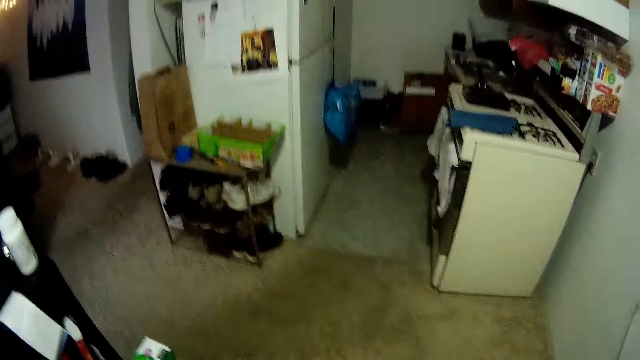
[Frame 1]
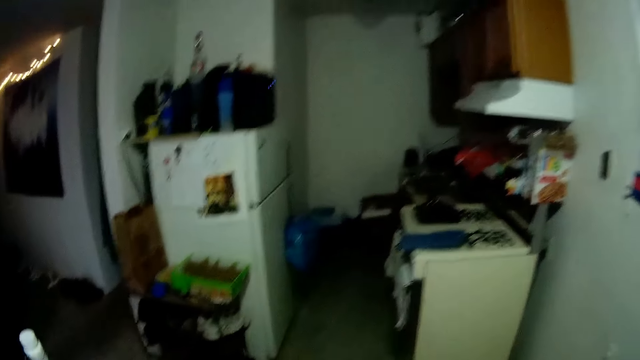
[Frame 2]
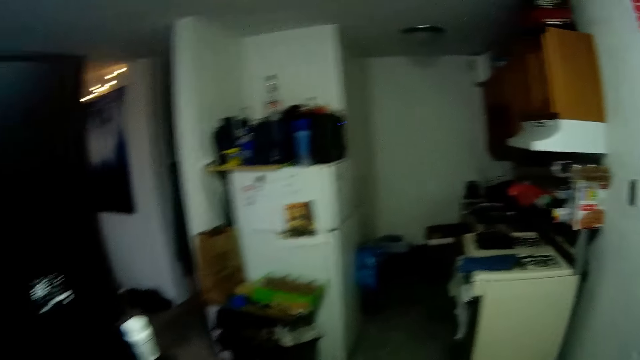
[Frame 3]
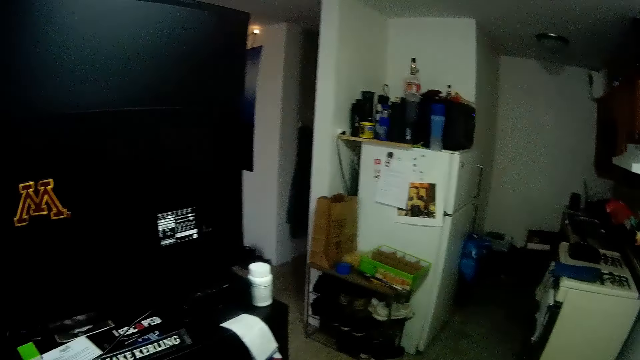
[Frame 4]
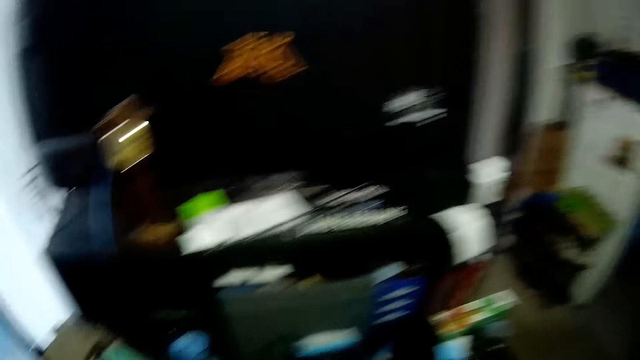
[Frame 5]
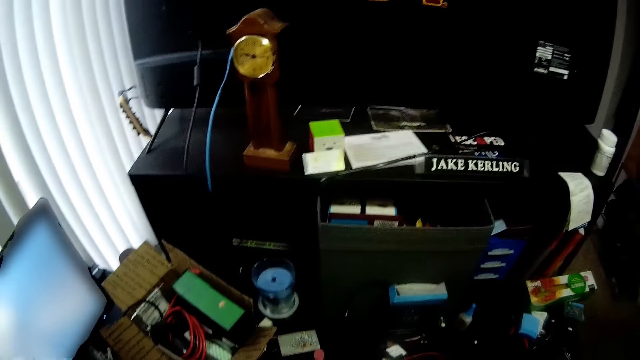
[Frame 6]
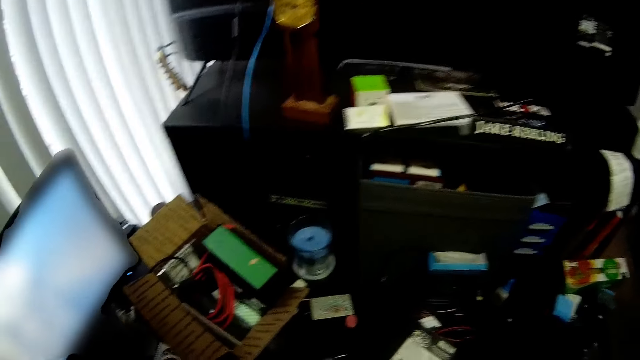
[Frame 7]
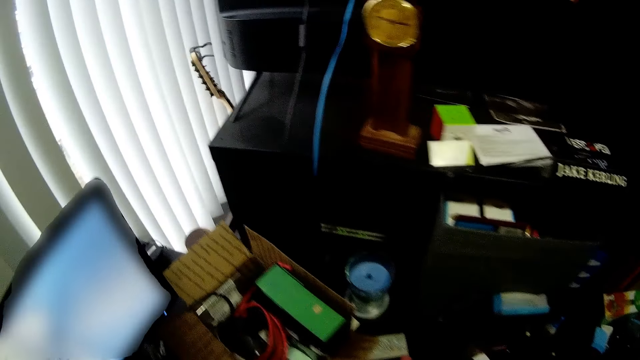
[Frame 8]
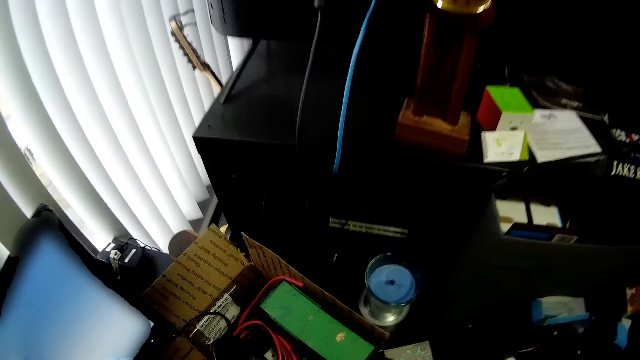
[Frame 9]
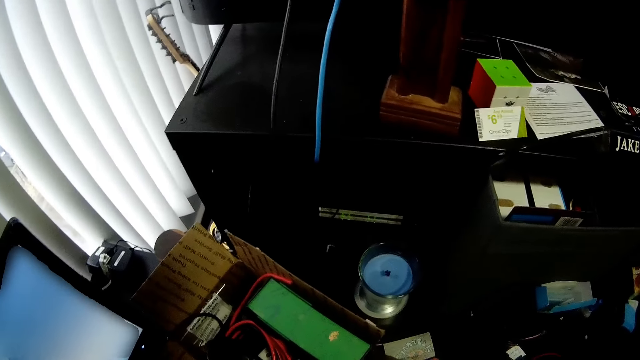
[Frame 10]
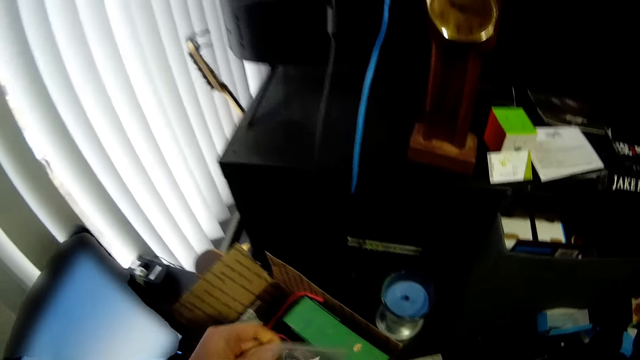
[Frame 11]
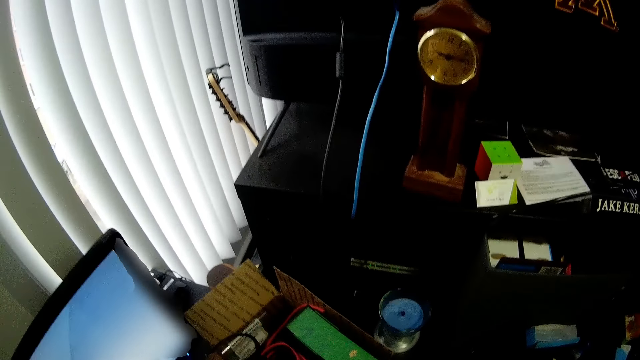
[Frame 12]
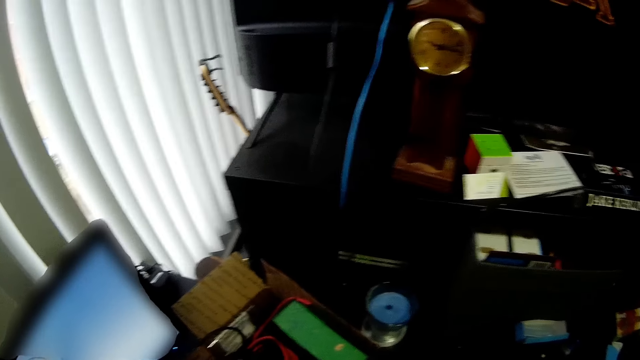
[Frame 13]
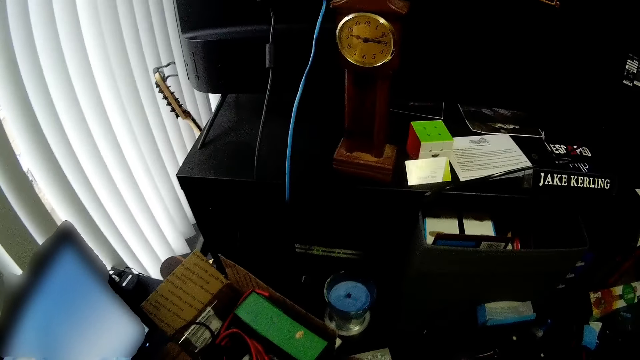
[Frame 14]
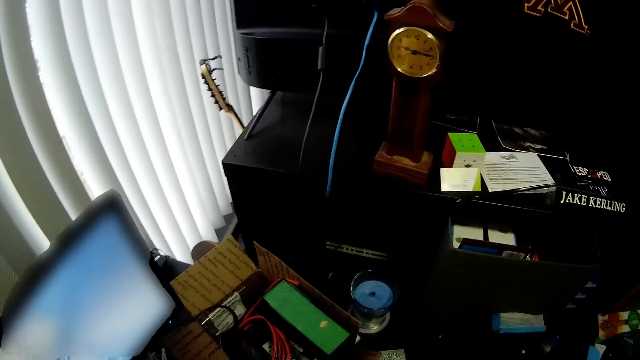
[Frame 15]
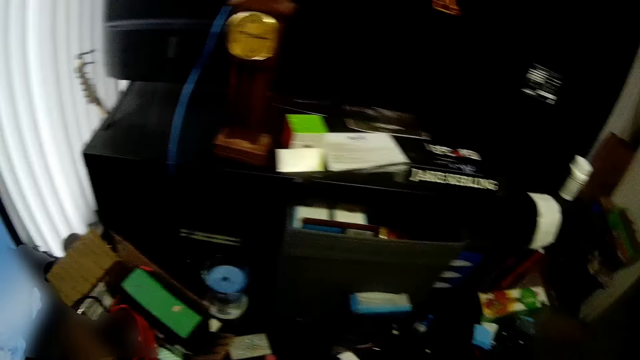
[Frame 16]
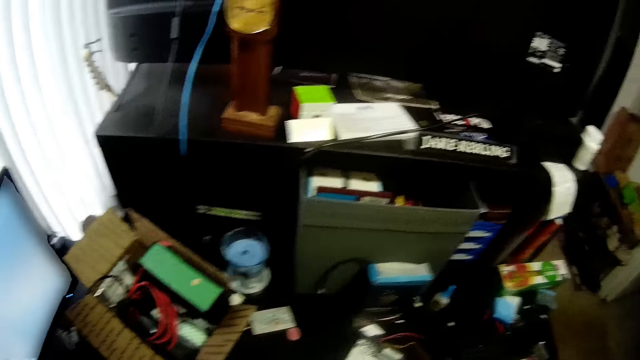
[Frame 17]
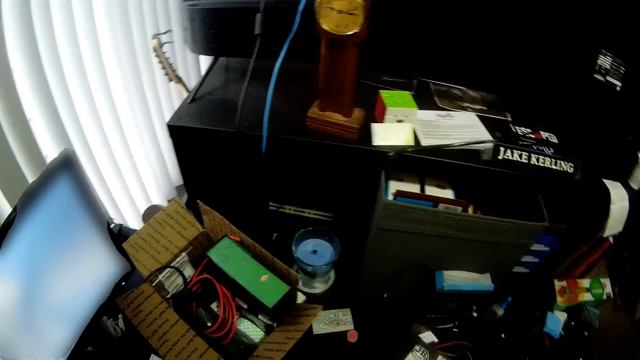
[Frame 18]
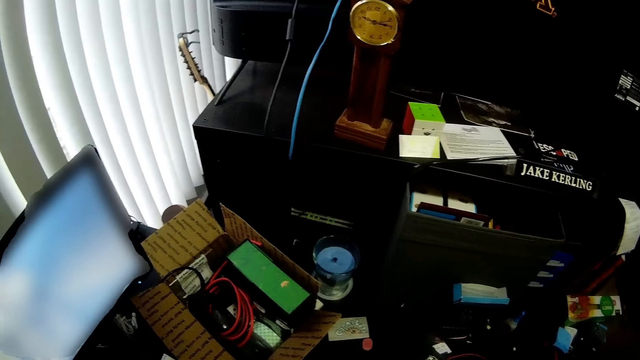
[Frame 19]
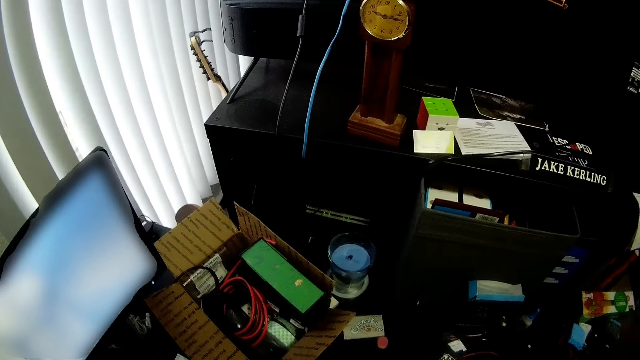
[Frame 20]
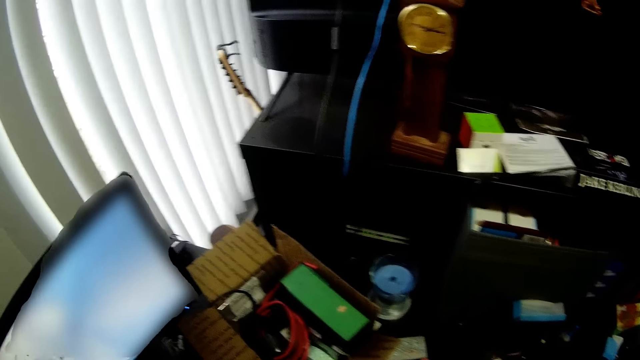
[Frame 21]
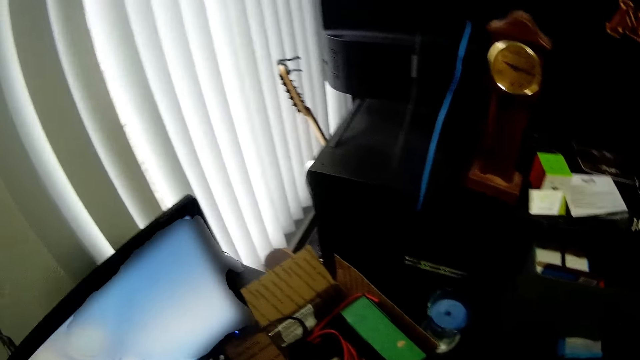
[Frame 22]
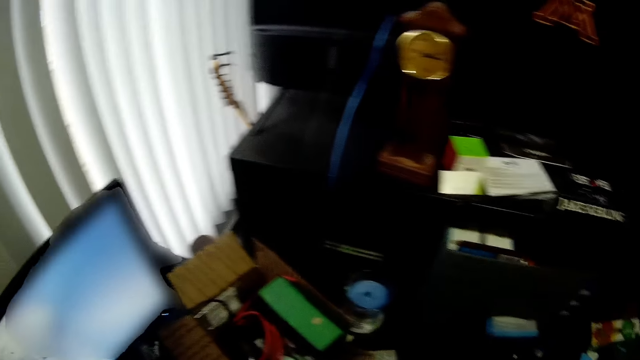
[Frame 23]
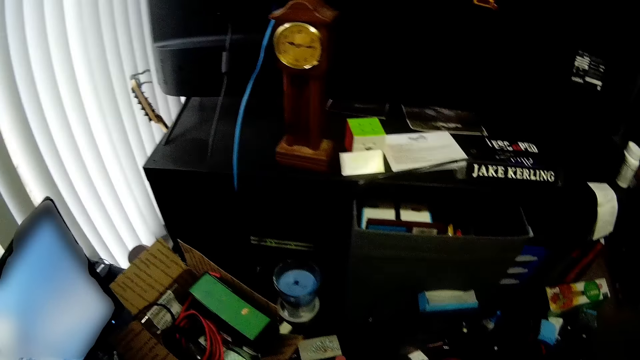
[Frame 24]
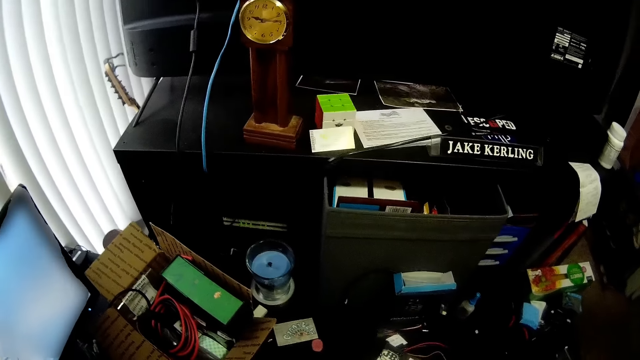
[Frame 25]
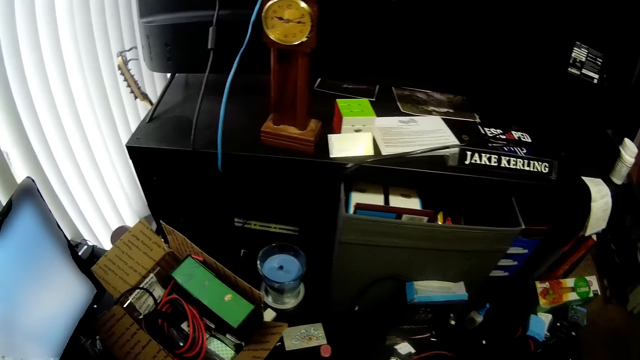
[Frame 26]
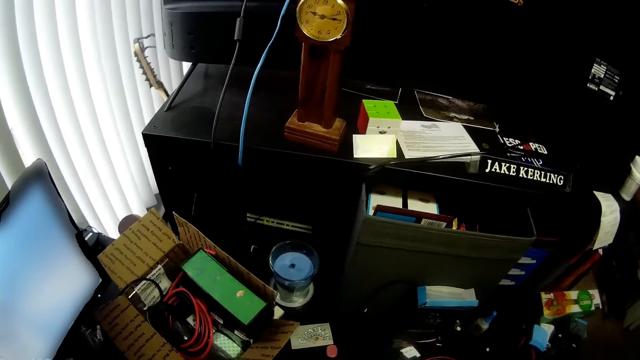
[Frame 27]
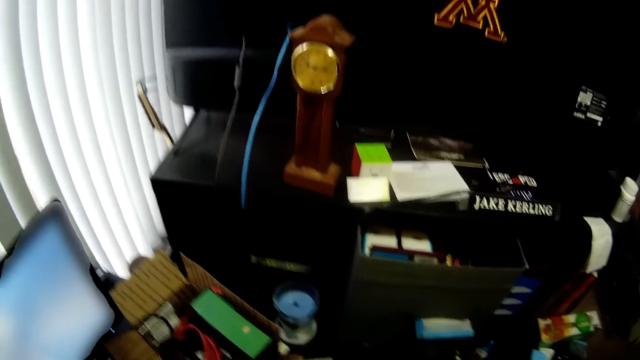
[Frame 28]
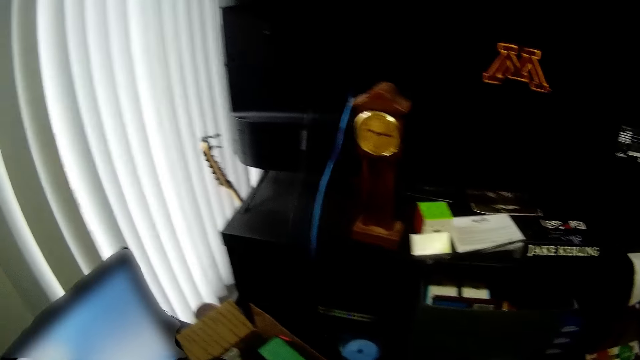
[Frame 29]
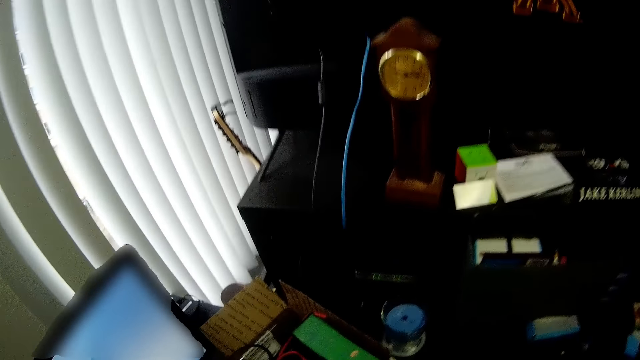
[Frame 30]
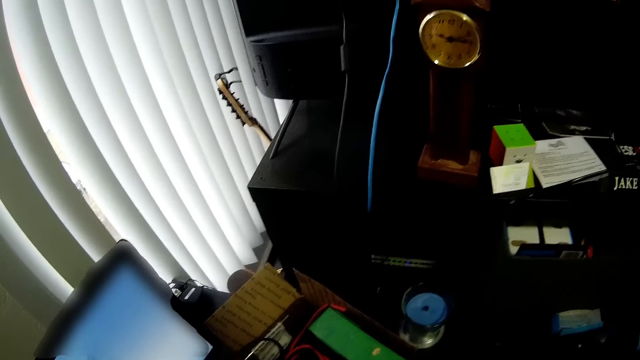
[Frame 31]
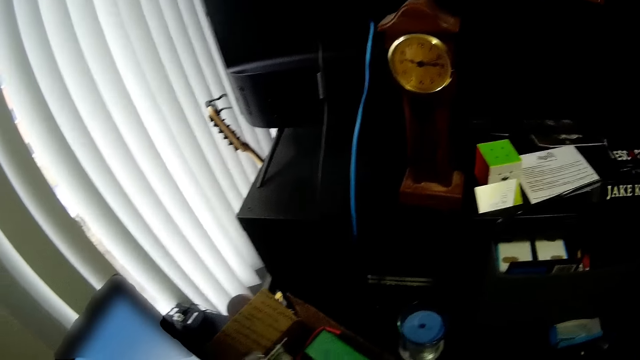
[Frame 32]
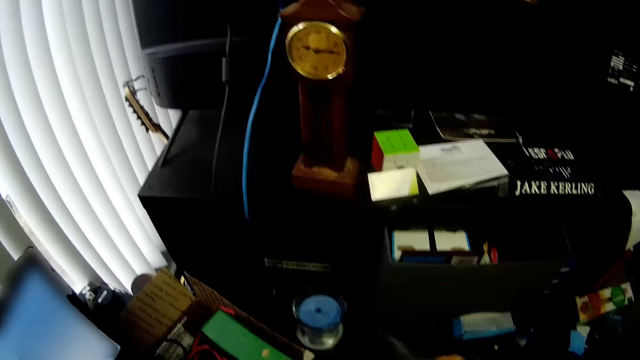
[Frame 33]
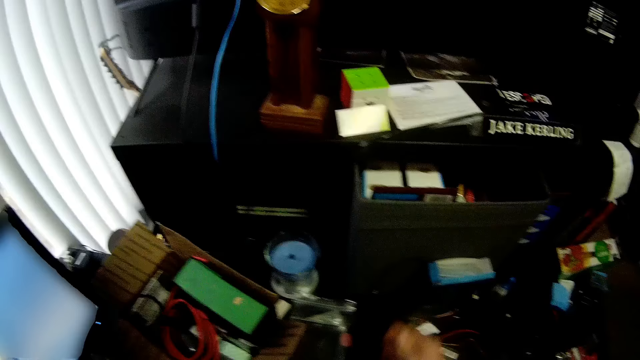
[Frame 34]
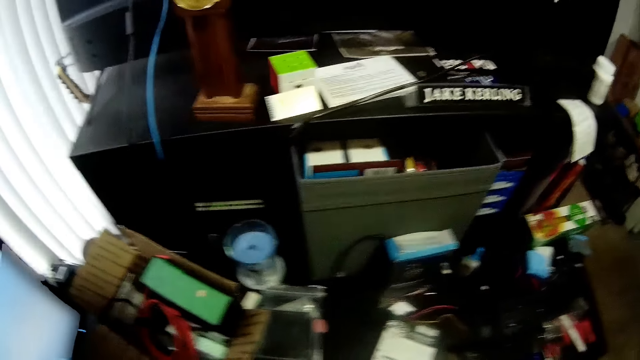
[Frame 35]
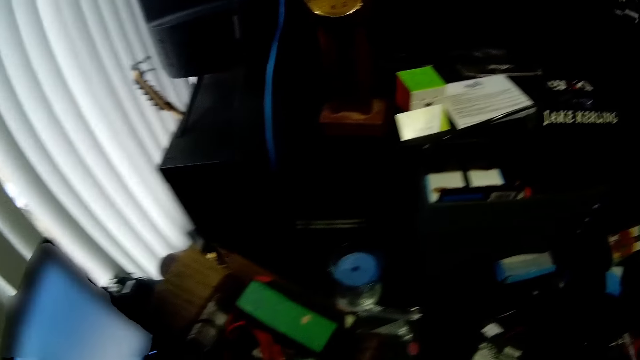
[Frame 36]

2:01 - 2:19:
The camera wearer looks around a room. They pick up a plastic from a box. They look around the room. They move items on a table. They look around the room. They drop a straw on the carton on the table. They move the plastic on the table with a hand.

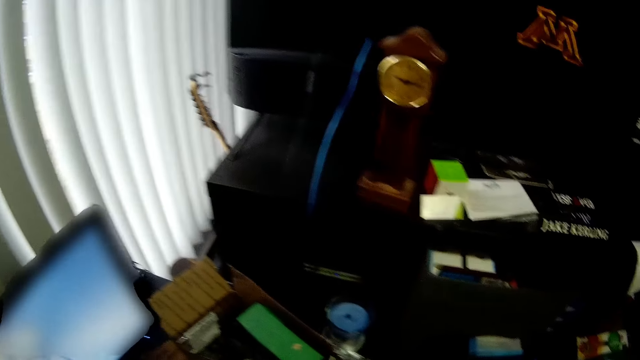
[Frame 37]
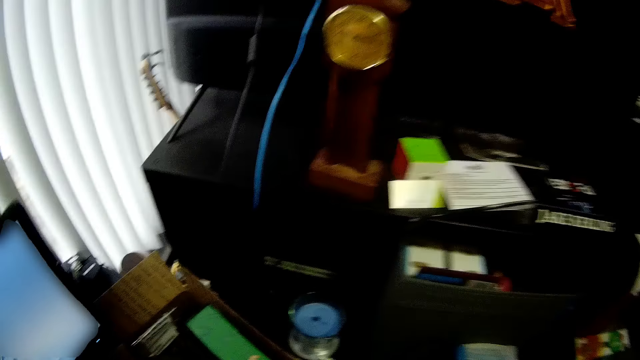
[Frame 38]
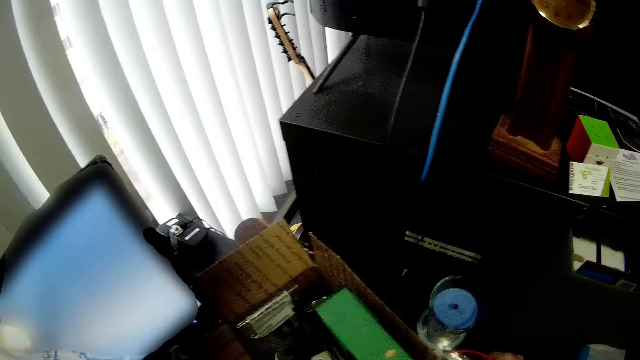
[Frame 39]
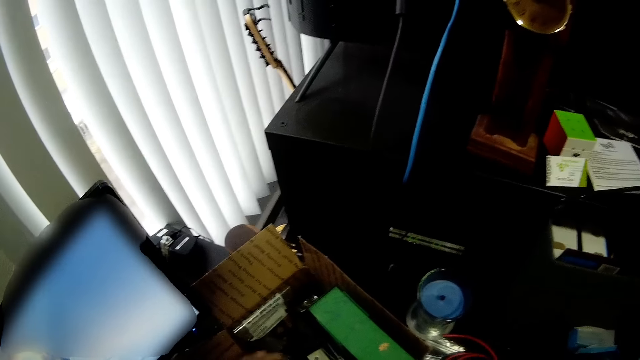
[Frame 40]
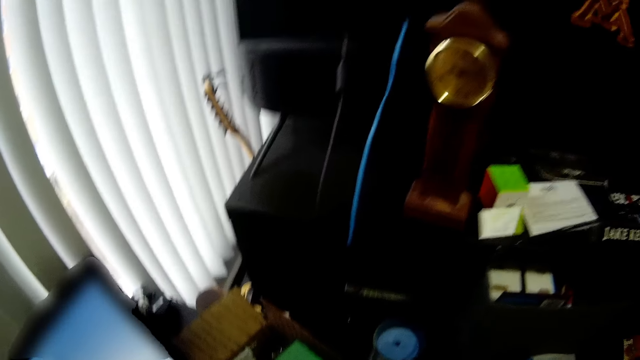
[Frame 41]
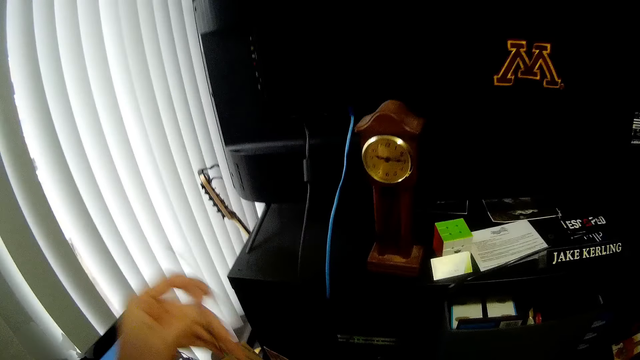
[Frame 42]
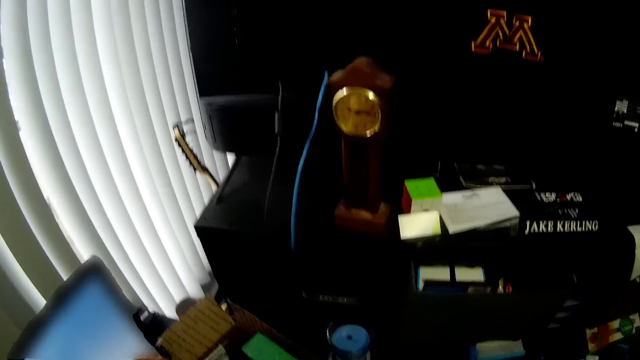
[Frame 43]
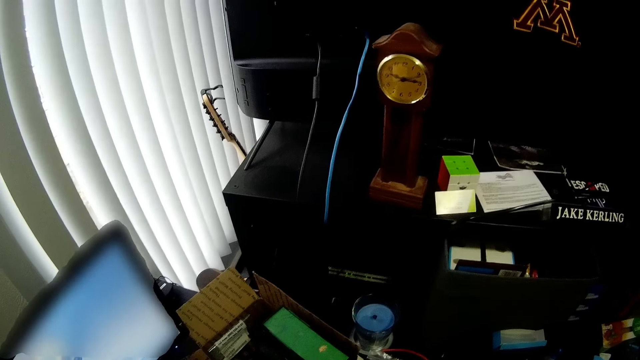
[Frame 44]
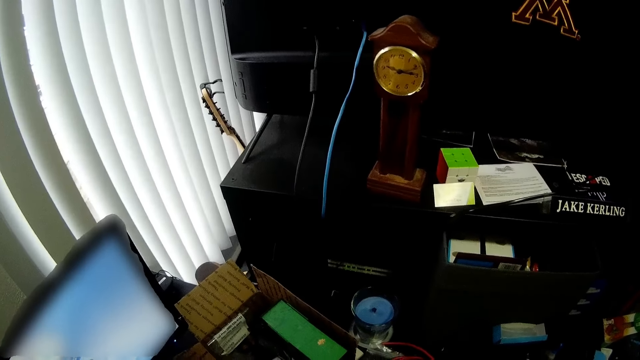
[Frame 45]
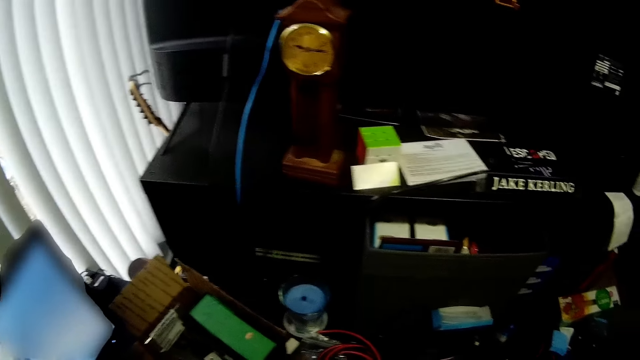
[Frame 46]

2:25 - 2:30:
The camera wearer looks around a room. They lift a stick with the left hand. They fold a bunch of wire with a hand.
